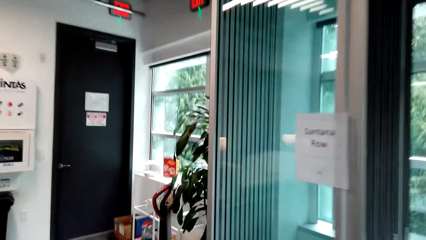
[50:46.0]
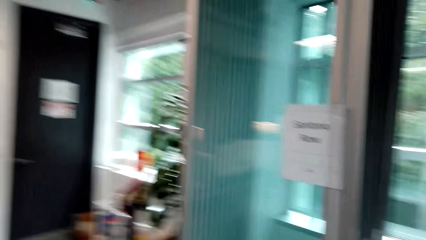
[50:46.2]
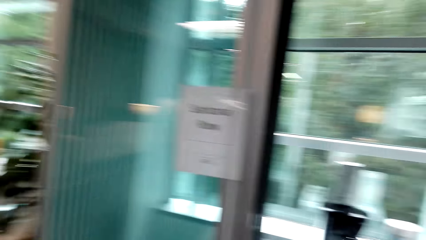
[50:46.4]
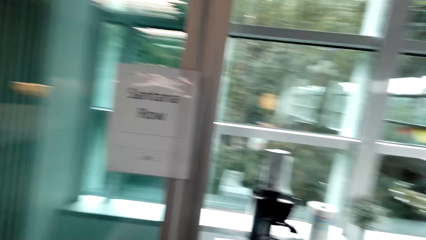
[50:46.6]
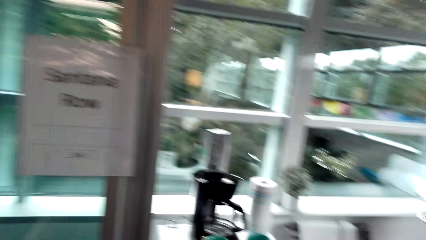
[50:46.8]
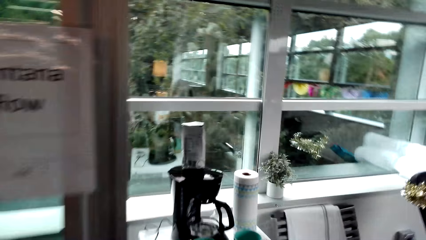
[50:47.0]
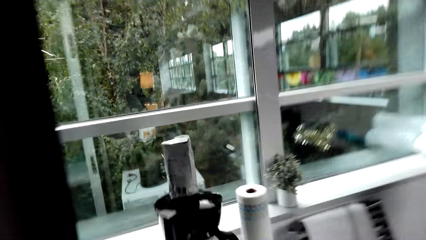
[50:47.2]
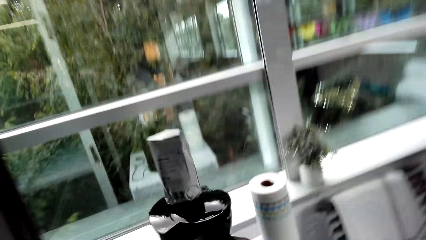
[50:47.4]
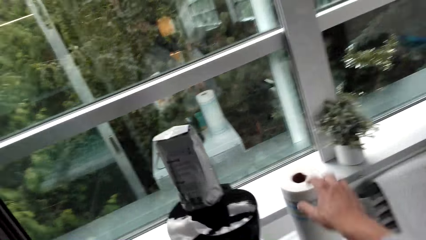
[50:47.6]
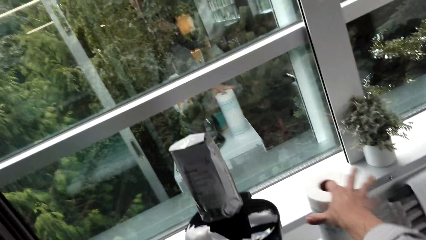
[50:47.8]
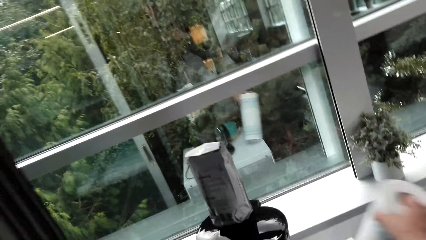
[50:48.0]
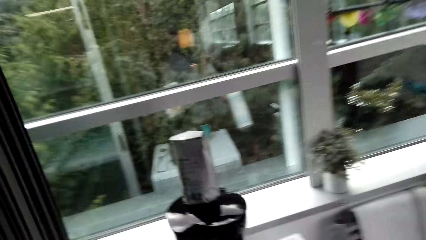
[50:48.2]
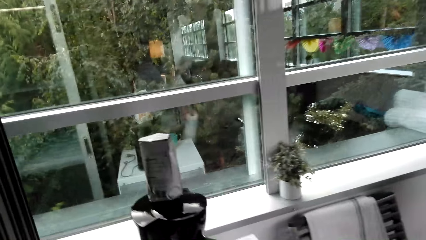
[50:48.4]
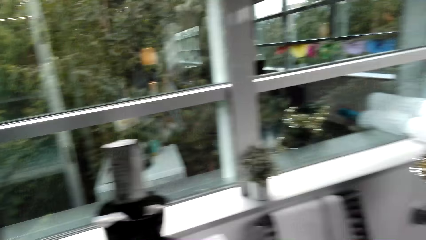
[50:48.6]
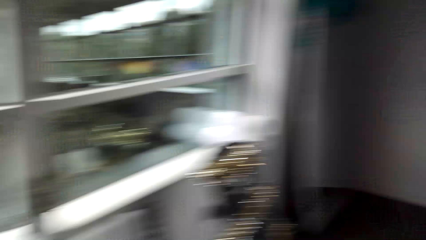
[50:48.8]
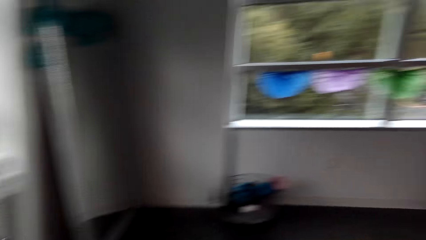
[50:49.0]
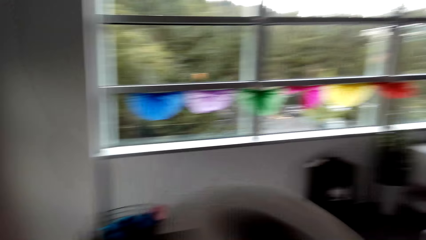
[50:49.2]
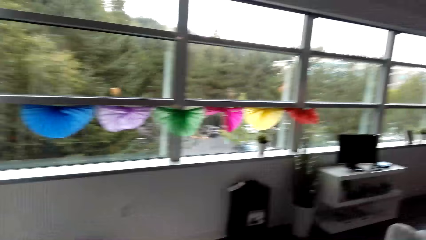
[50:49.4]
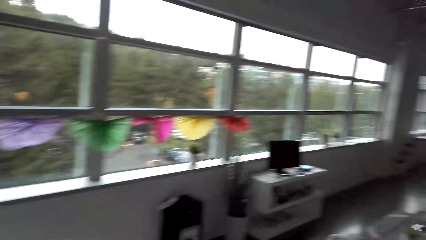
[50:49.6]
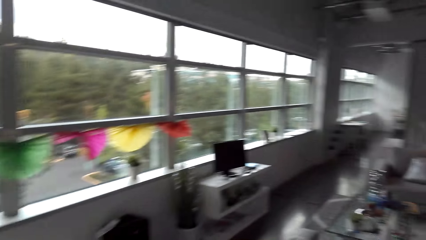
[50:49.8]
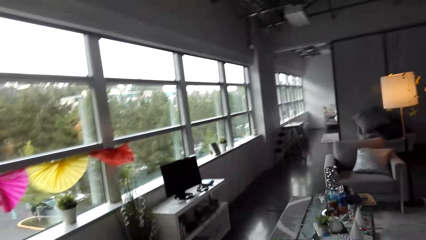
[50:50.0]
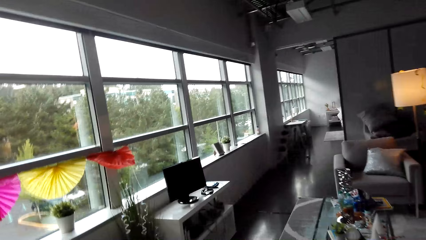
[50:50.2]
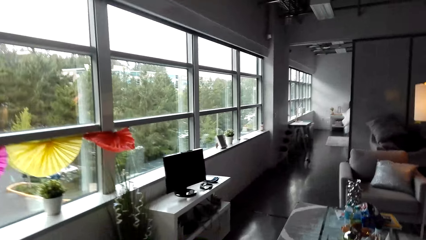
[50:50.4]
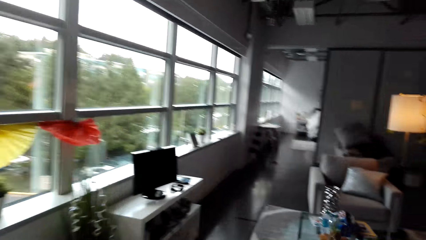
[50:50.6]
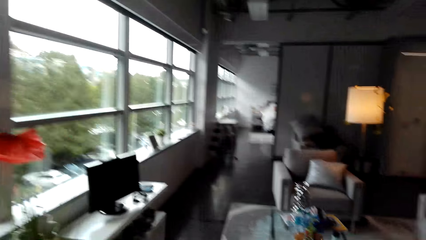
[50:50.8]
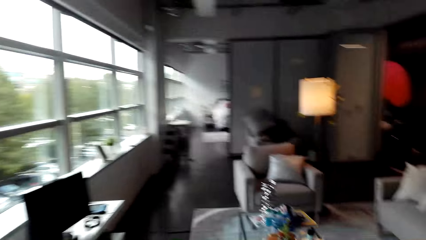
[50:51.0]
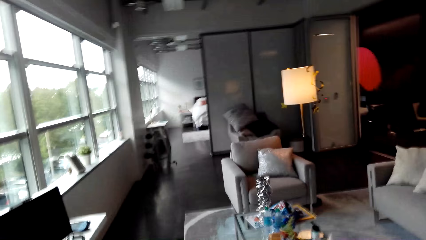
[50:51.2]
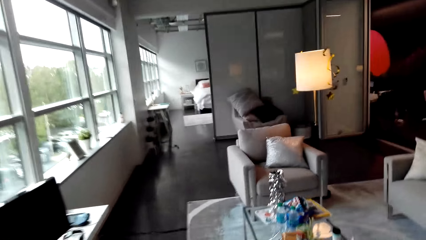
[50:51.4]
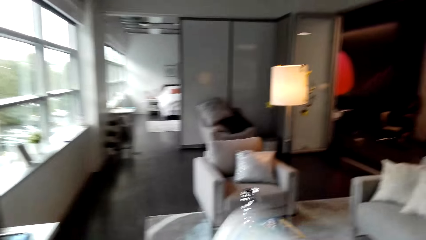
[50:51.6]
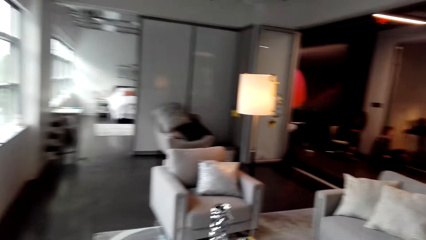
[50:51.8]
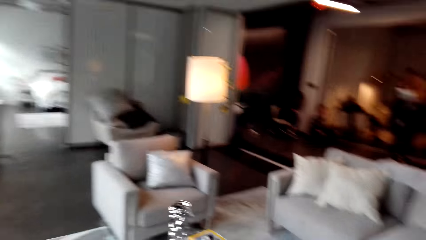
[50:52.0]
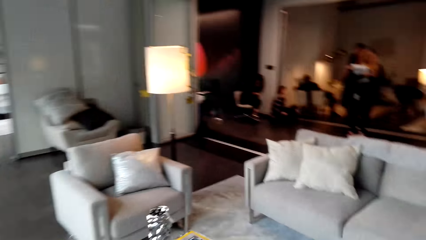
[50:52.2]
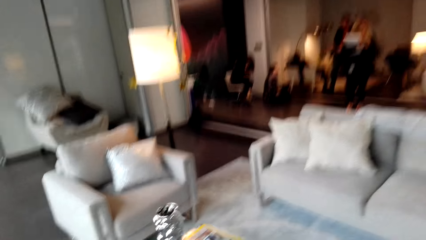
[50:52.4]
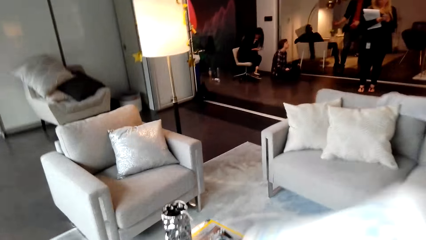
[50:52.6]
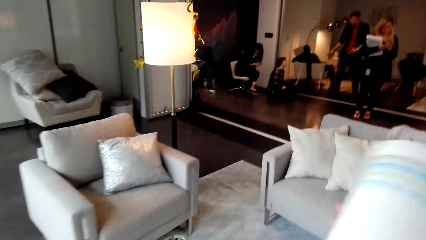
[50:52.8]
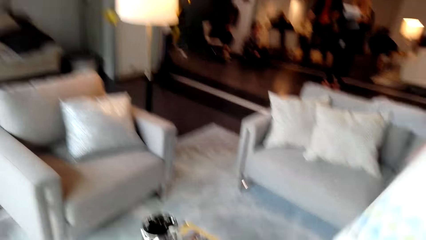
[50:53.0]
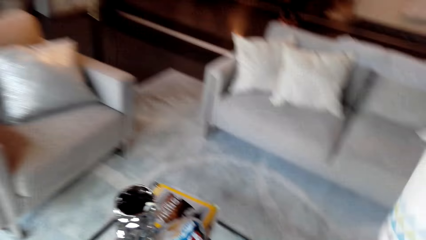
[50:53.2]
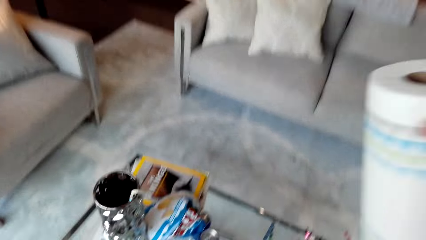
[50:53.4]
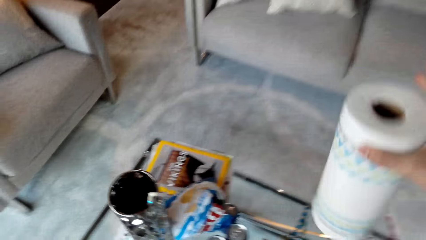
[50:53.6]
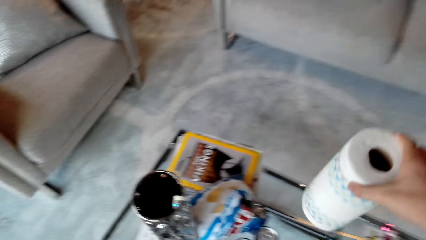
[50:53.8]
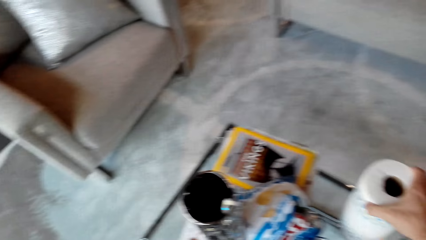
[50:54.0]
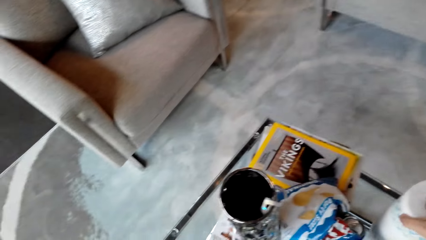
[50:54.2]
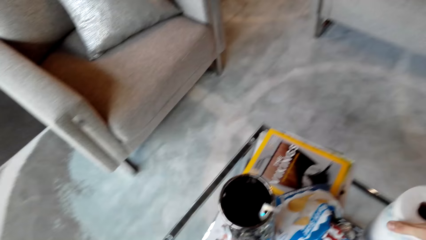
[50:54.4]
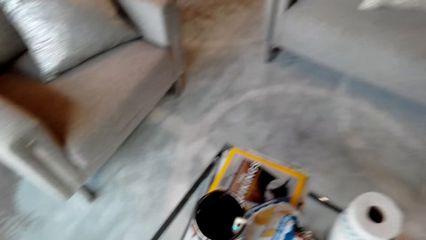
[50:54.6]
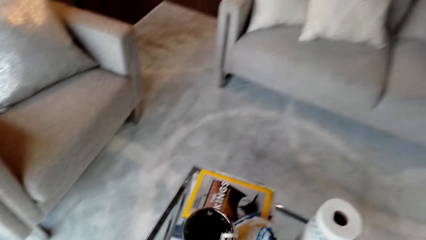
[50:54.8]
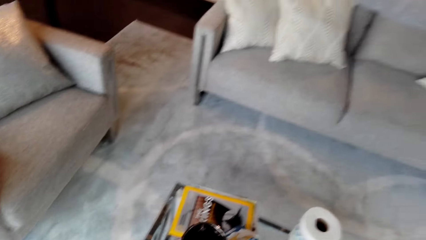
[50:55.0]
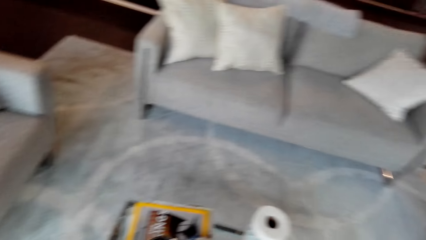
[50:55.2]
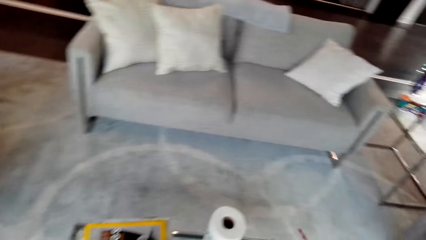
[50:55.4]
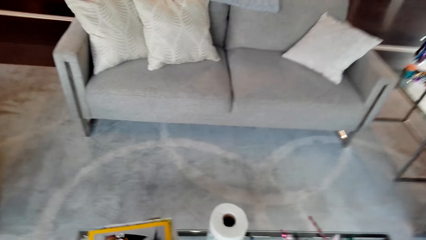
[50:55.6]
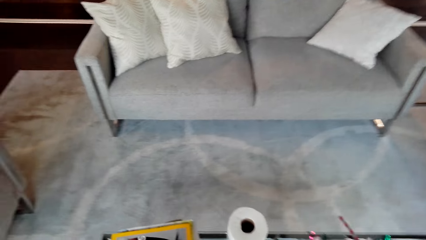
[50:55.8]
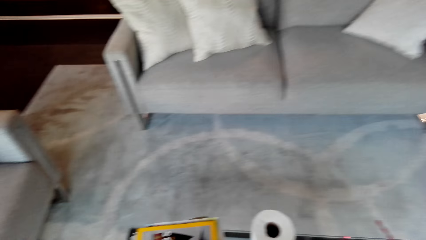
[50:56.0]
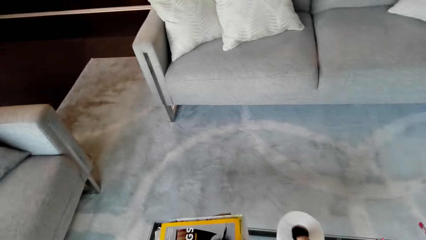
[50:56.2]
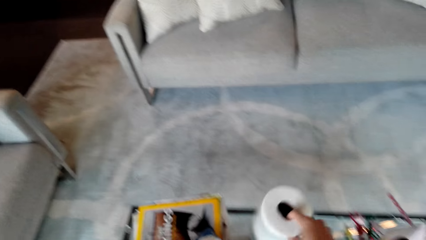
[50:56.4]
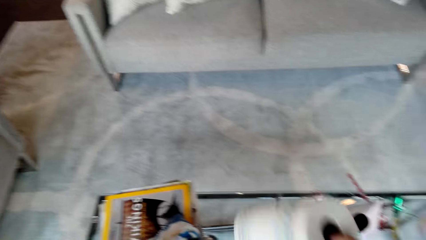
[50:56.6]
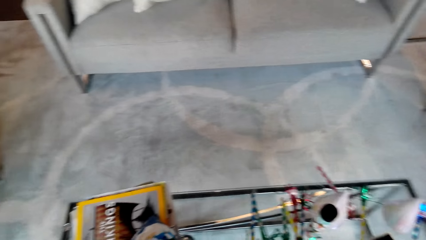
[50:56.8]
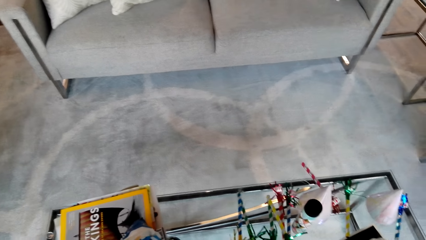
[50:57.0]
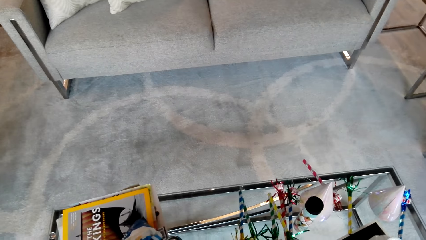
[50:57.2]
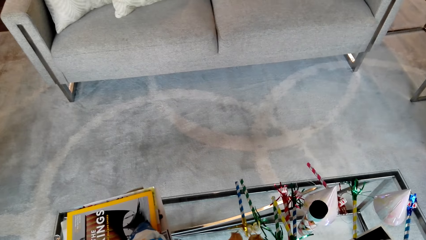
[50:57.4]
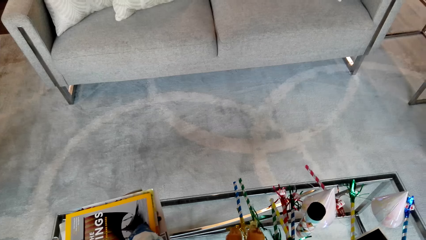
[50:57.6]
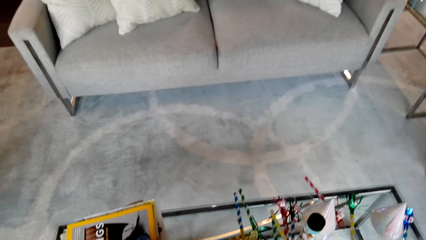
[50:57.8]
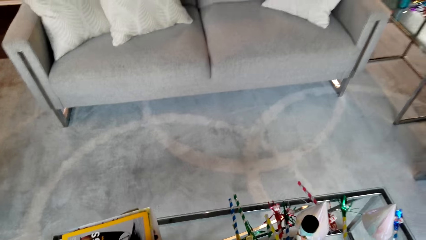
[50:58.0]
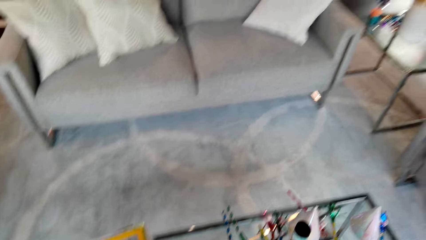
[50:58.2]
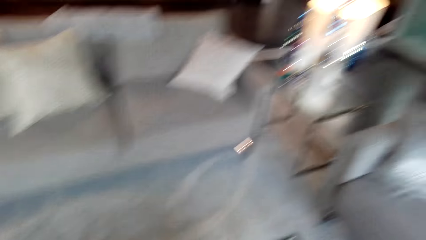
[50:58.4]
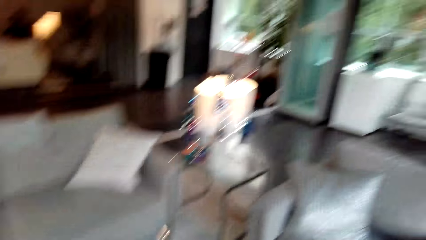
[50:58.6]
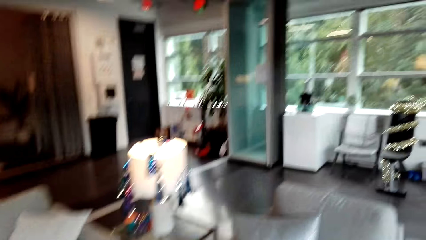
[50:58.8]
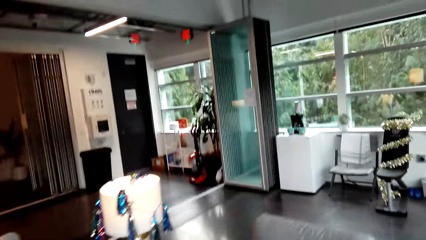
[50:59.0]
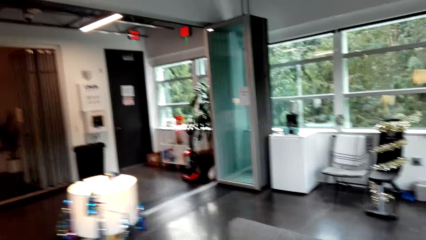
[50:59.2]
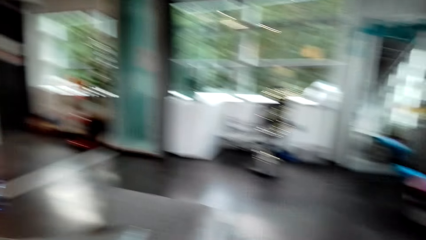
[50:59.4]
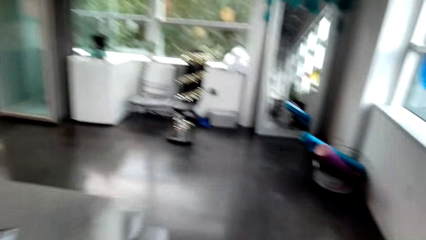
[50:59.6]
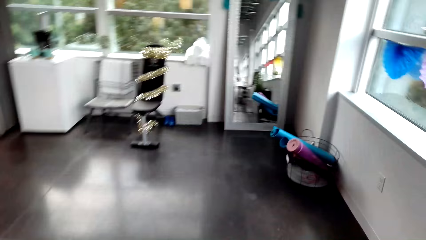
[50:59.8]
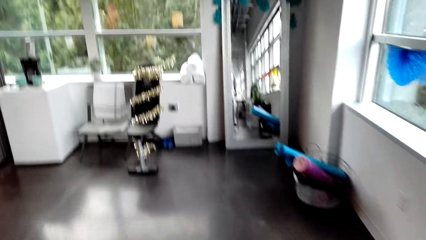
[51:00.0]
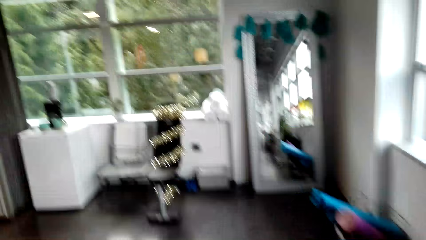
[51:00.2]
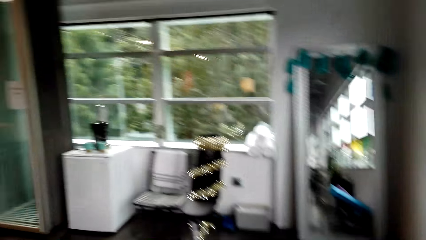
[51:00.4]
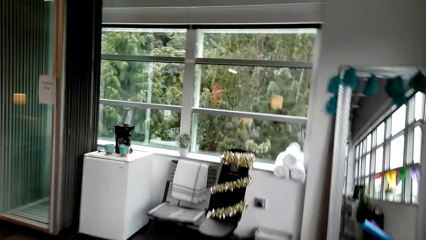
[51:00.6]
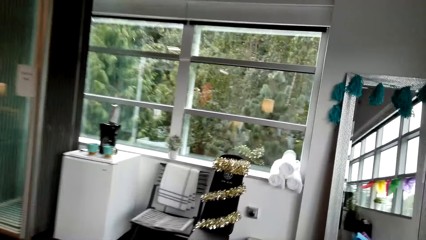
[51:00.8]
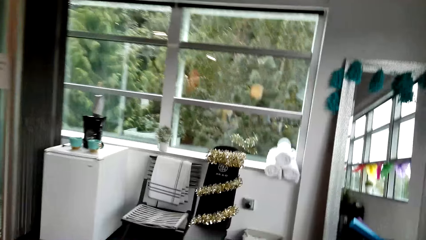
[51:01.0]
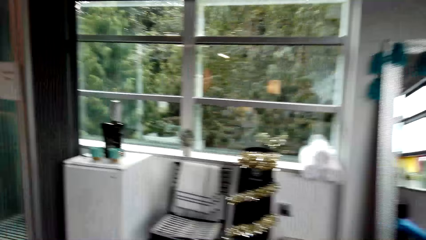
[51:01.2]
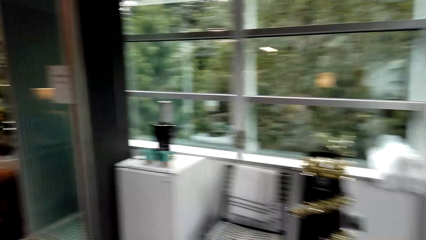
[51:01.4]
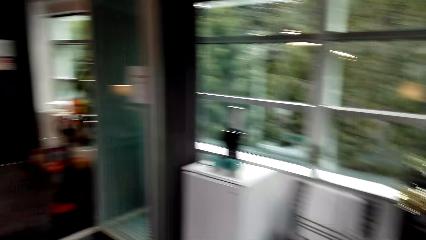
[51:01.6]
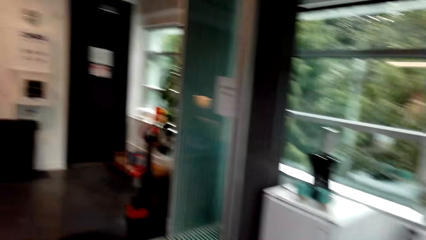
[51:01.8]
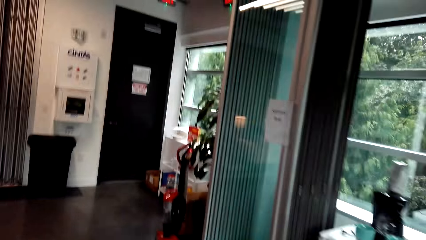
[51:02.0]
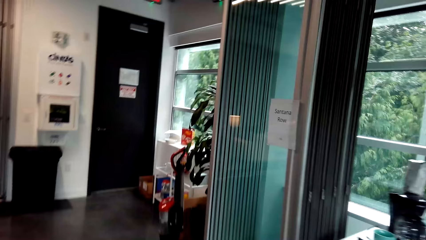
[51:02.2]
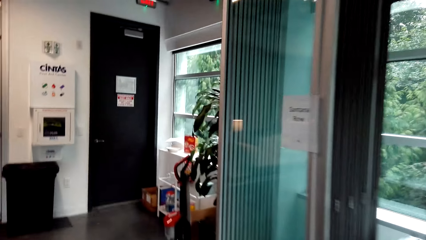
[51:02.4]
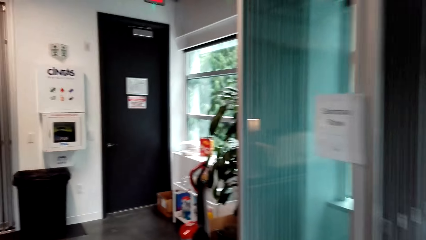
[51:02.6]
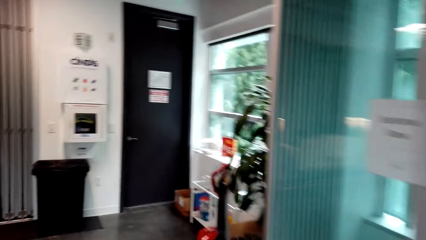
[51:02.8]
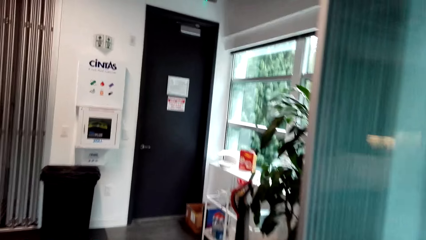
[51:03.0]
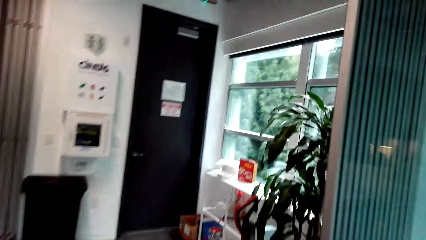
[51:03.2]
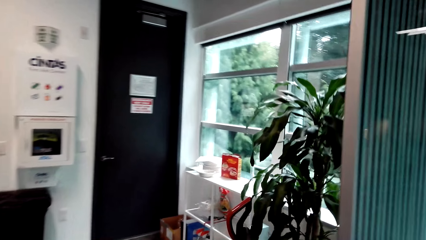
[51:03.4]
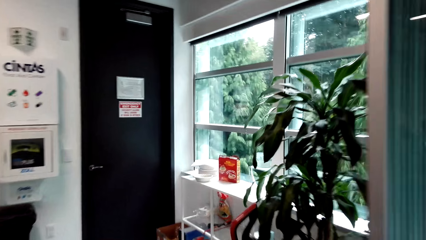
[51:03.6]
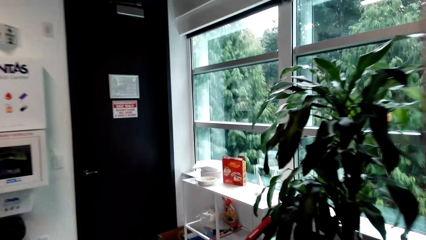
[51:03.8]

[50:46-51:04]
The camera wearer picks up the paper kitchen towel. They walk, put the paper kitchen towel on the table, and walk.
